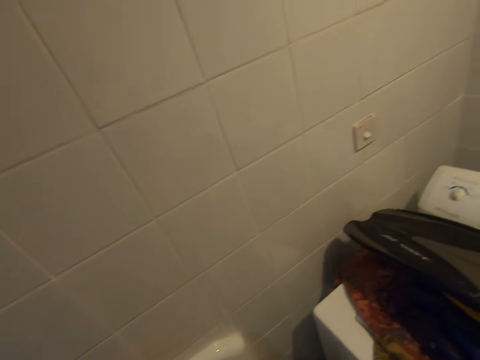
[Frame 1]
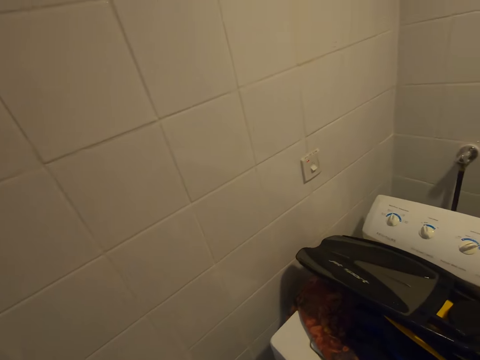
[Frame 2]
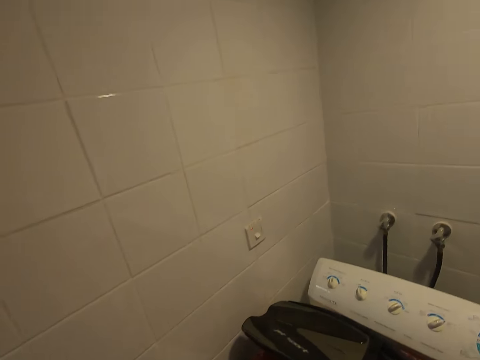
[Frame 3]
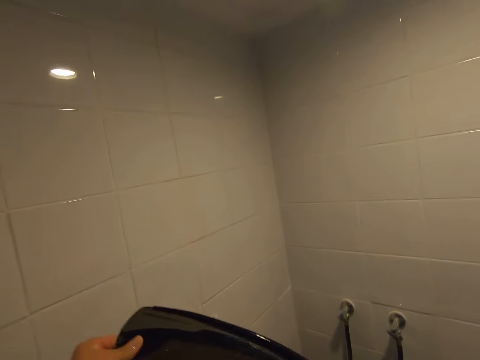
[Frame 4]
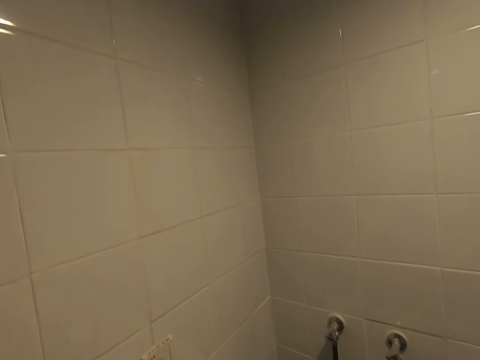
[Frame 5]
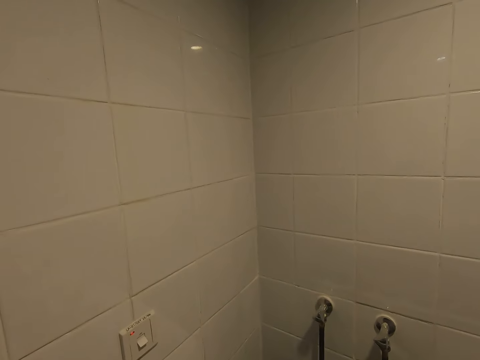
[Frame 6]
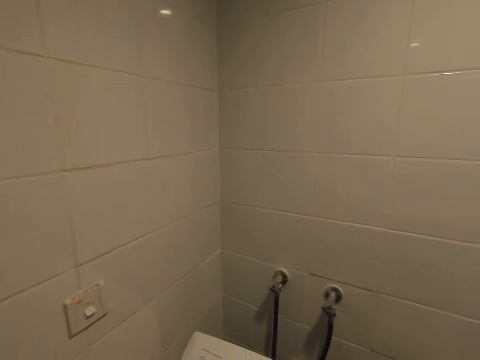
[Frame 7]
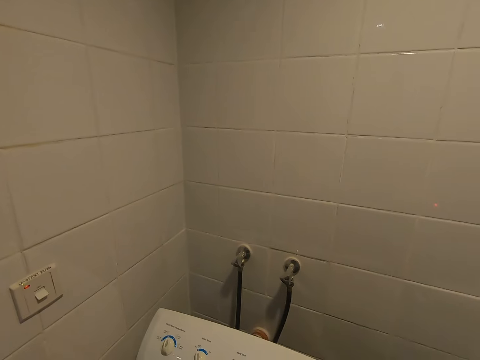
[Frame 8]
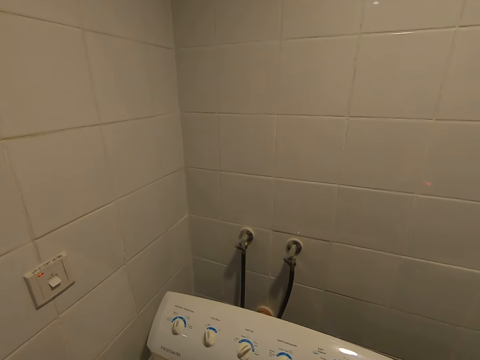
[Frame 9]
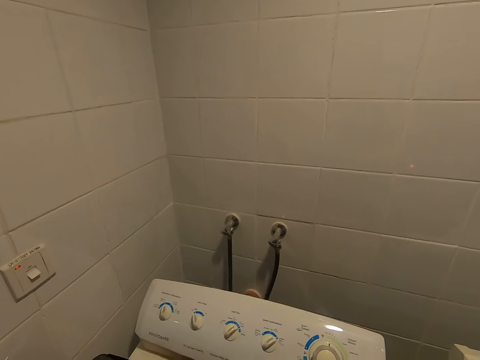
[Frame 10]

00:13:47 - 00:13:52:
The camera wearer places the body gloves on the washing machine.
